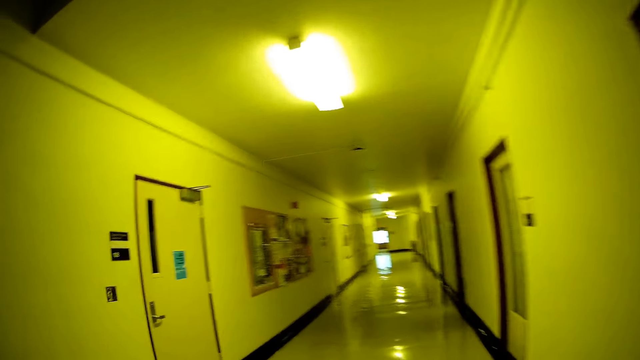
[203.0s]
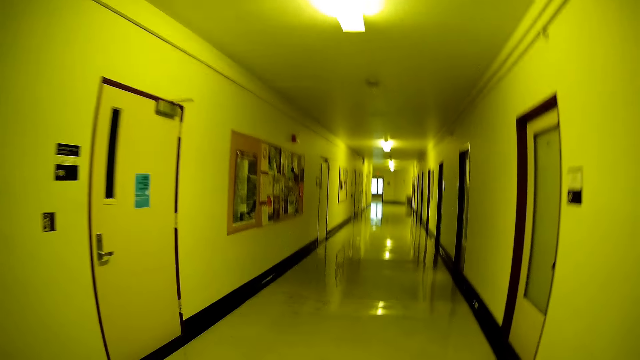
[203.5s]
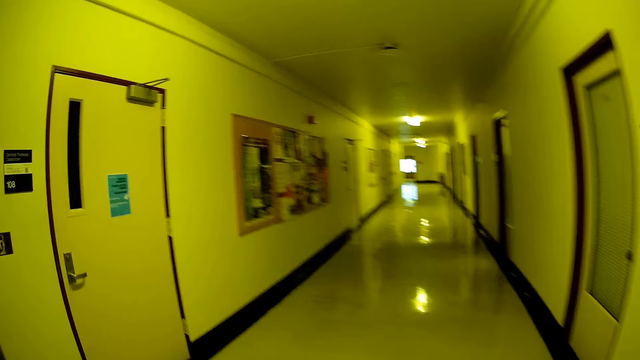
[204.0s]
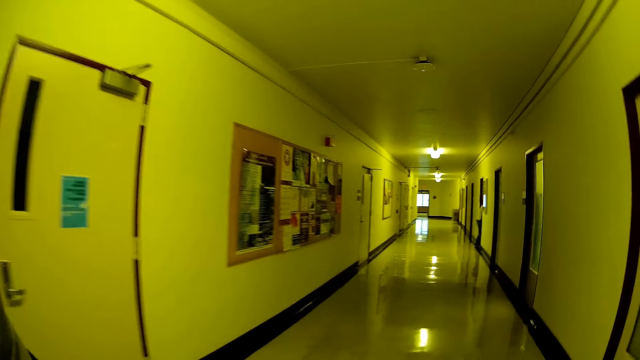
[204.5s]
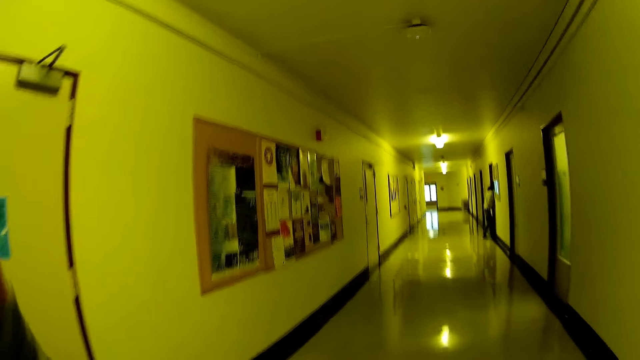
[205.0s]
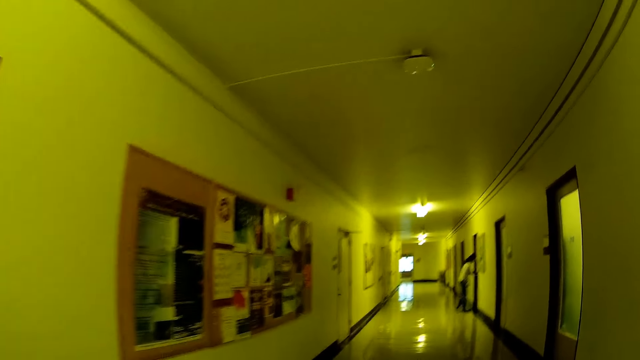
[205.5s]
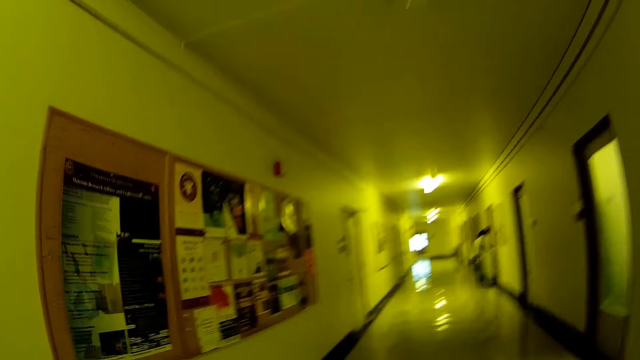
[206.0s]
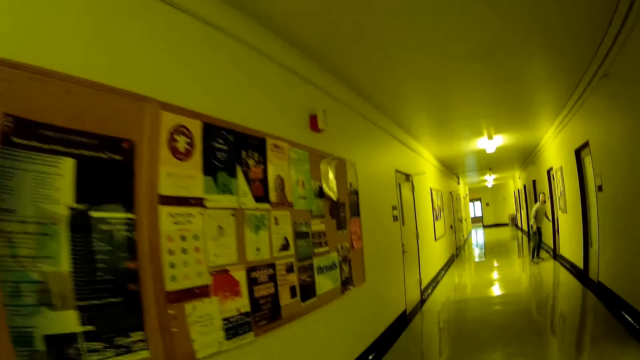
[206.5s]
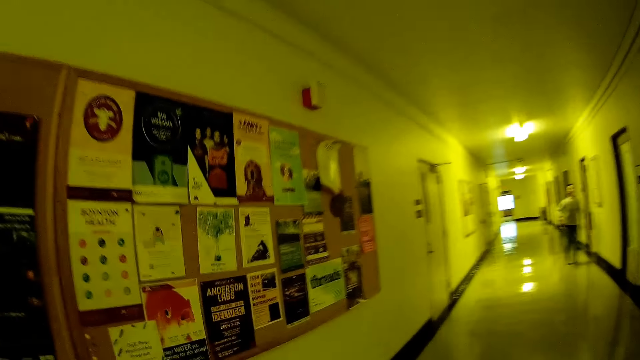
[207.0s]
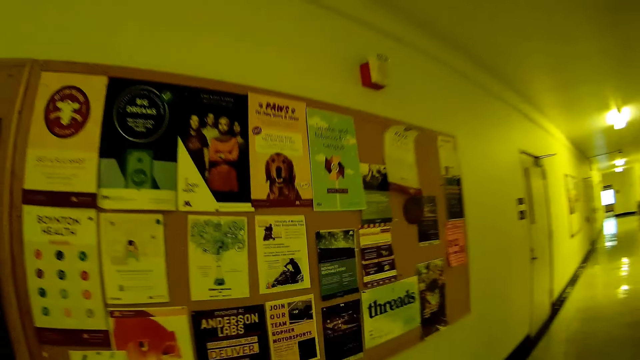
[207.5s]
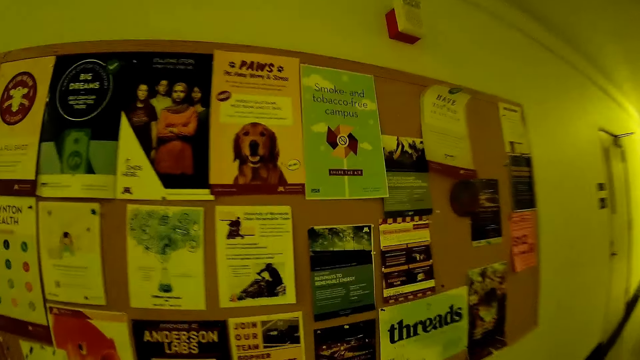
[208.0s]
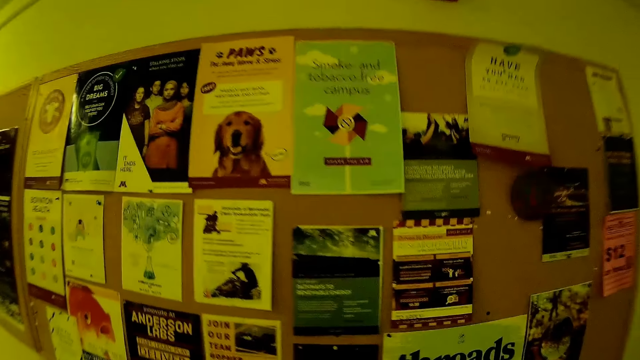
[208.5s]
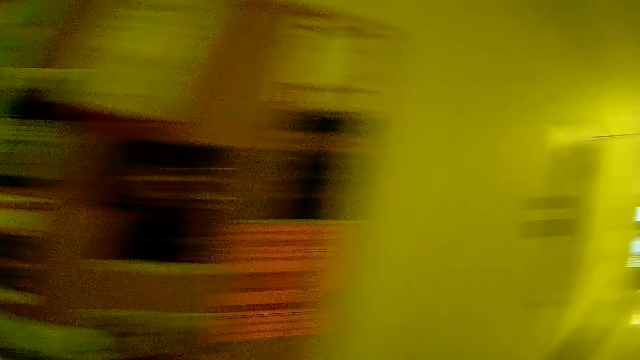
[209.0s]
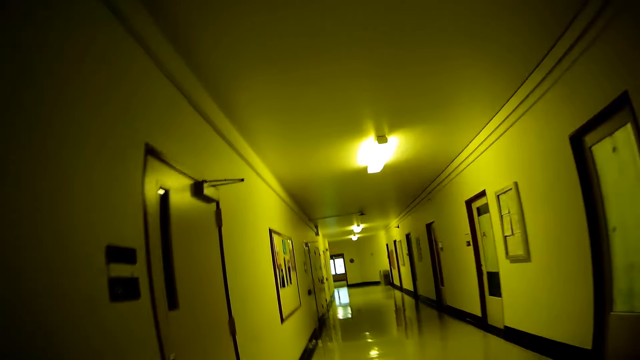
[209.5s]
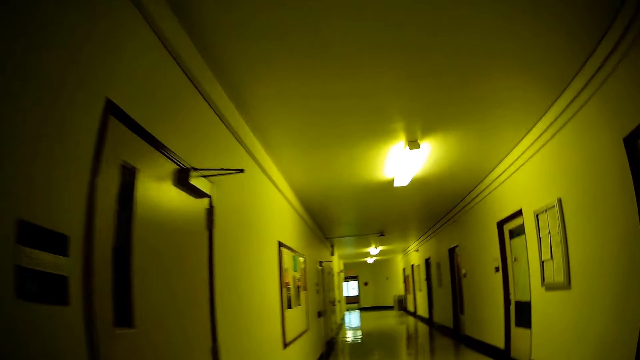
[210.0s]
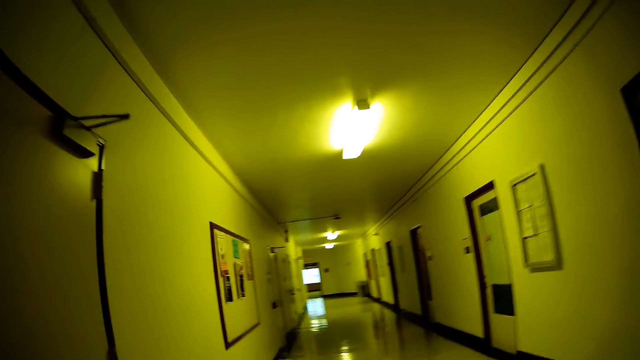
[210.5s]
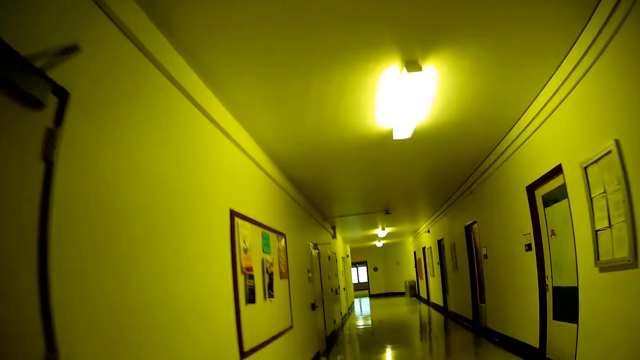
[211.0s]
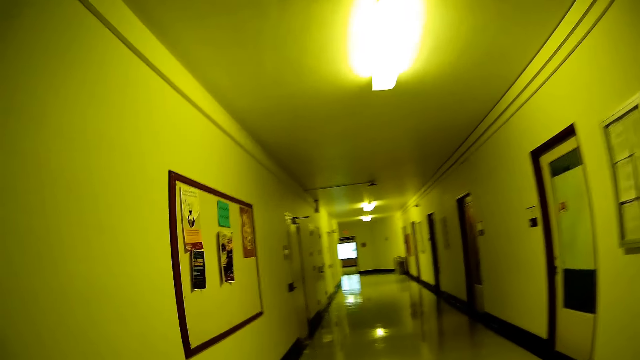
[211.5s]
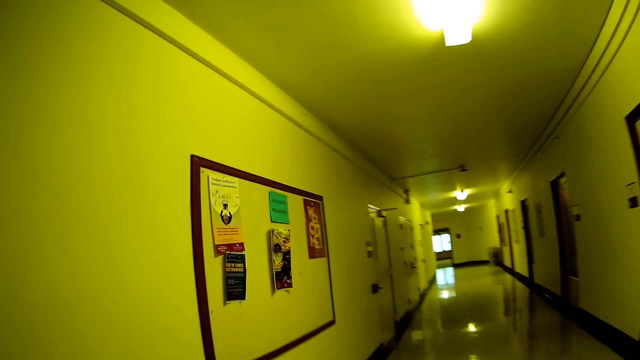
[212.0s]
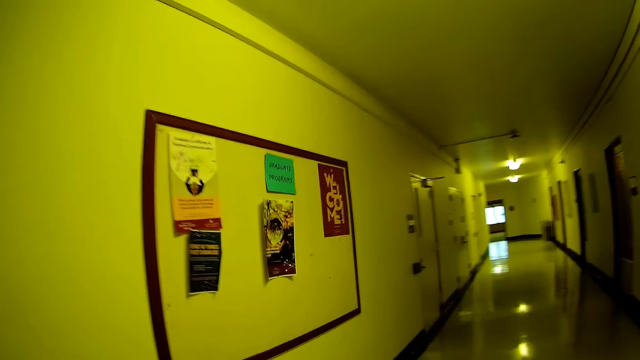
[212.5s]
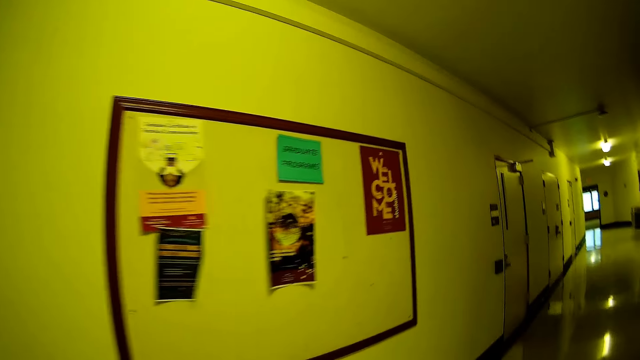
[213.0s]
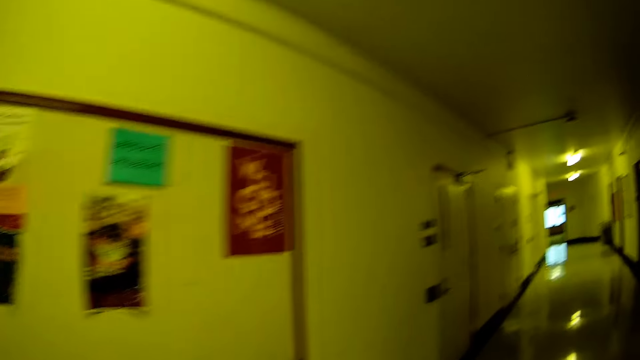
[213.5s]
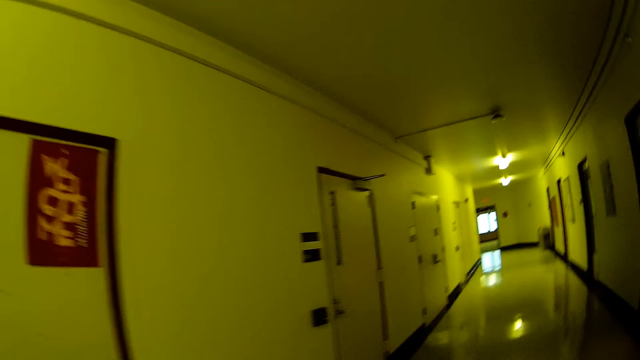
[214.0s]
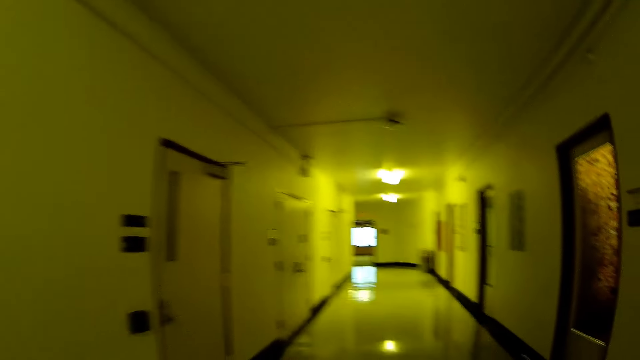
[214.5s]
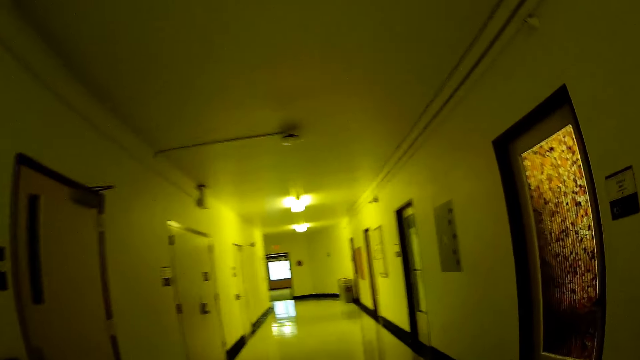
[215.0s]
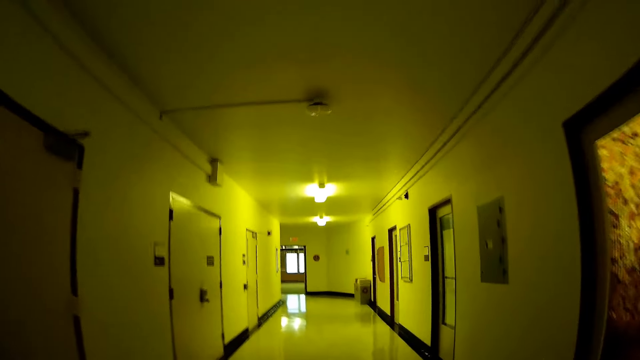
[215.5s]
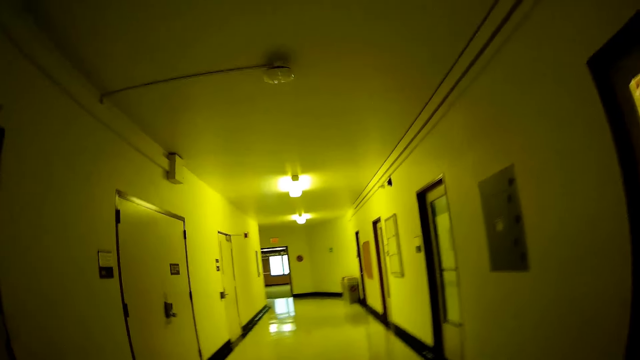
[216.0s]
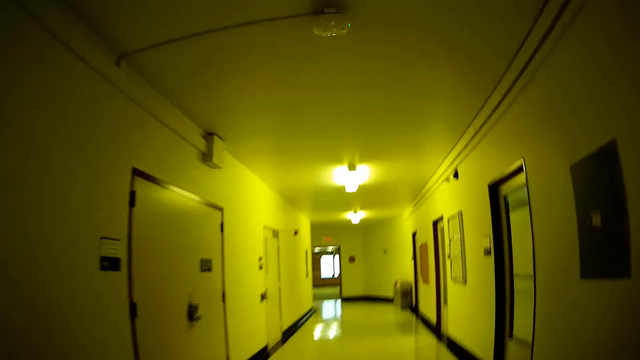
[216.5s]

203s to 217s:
The camera wearer walks toward a notice board. They look at the posters on the notice board. They look at the posters on the second notice board.

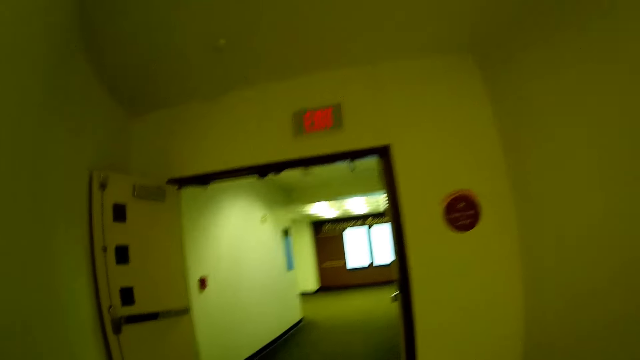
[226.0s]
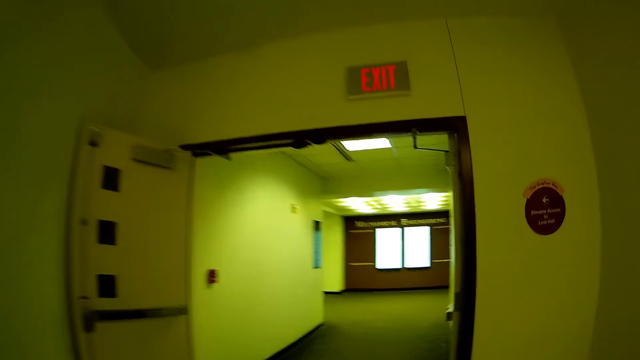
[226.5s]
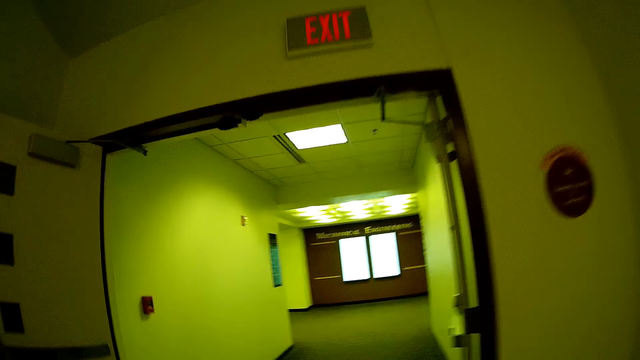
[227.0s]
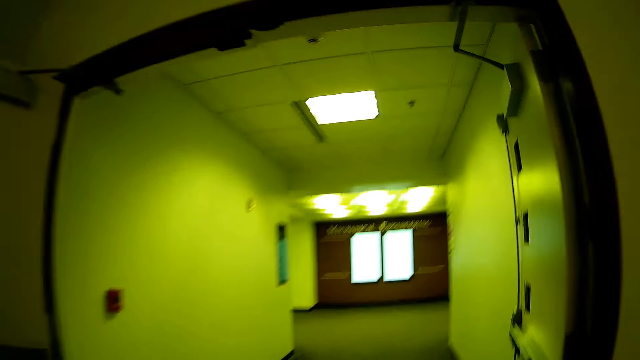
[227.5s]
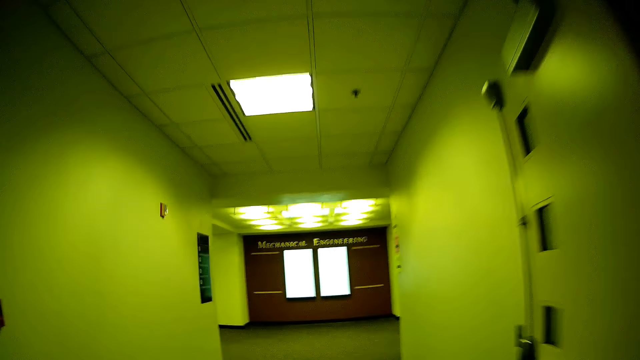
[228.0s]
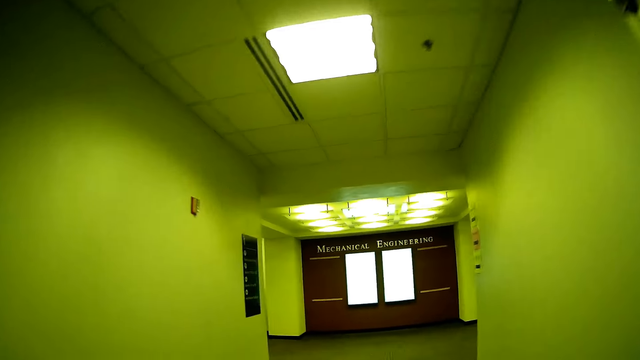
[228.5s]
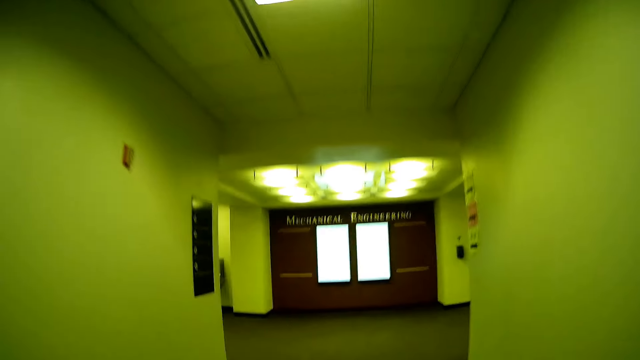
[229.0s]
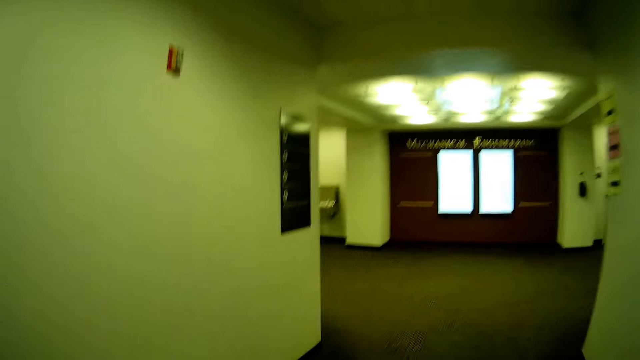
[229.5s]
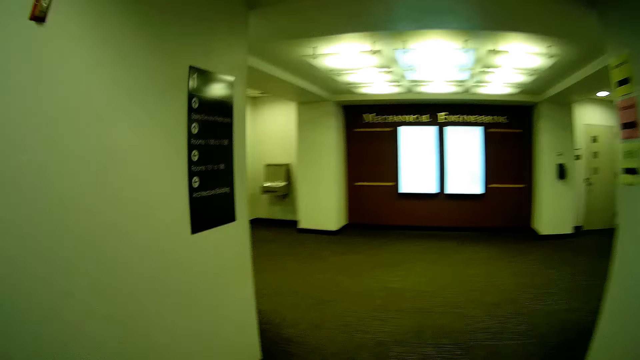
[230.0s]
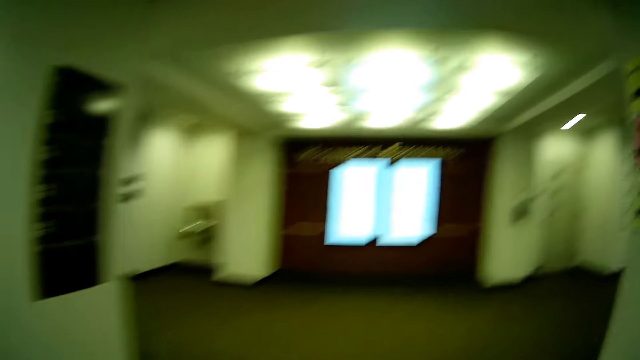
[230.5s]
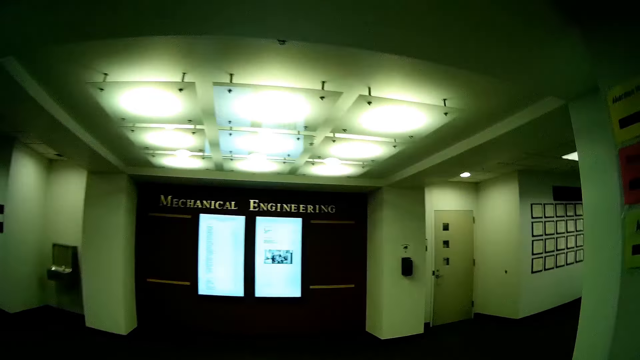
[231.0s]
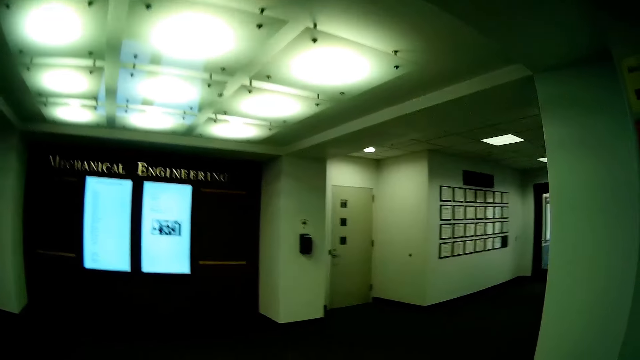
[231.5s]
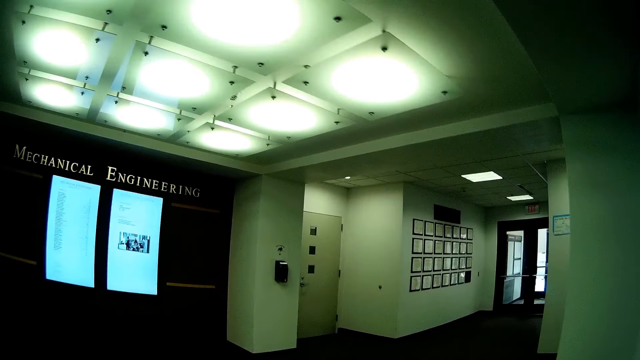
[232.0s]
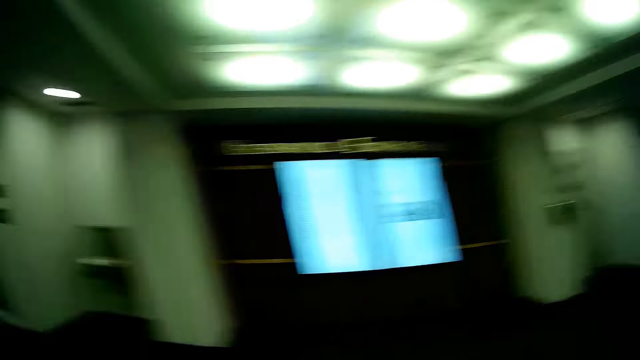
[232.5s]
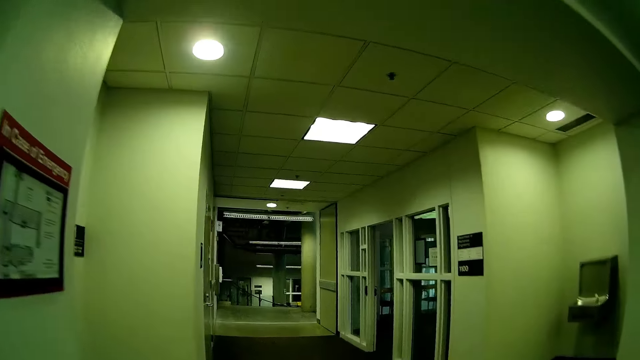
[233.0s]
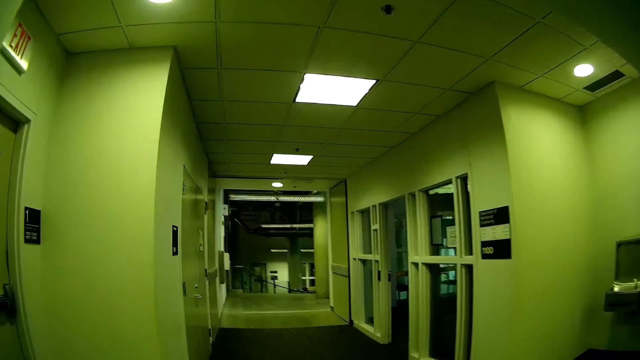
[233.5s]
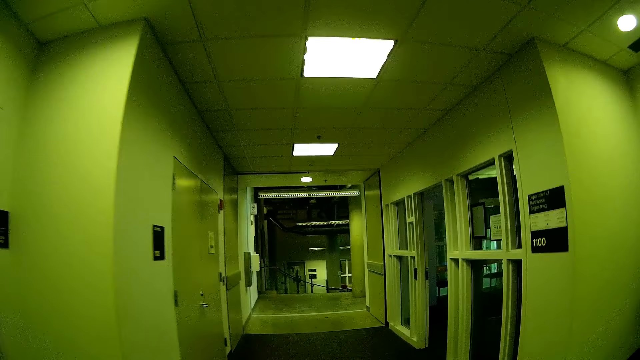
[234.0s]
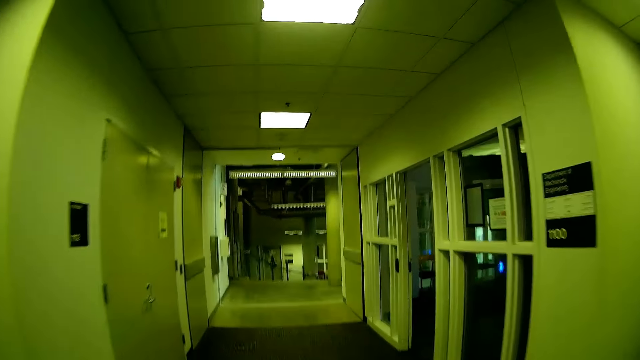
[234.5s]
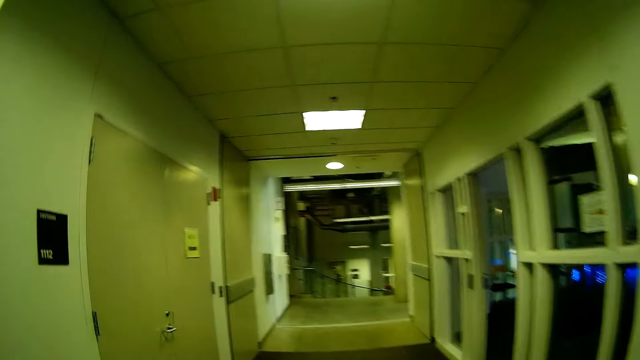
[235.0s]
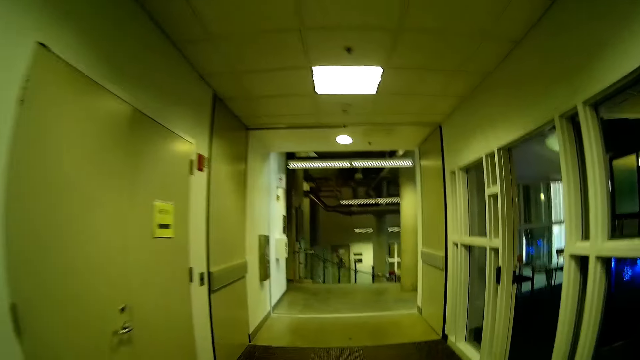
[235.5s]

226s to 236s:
The camera wearer walks through an exit. They walk into a hallway. They turn left.
